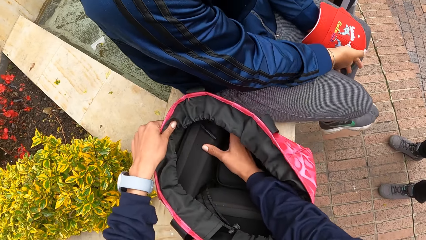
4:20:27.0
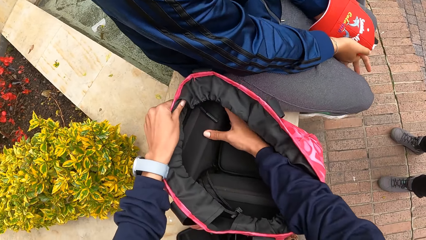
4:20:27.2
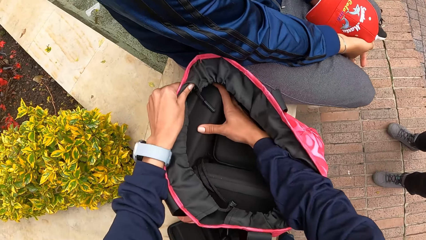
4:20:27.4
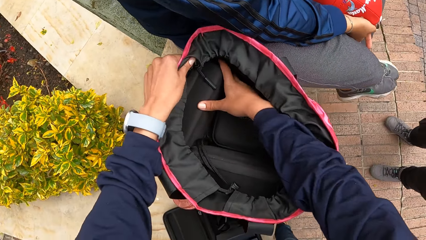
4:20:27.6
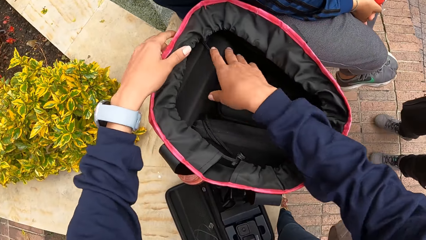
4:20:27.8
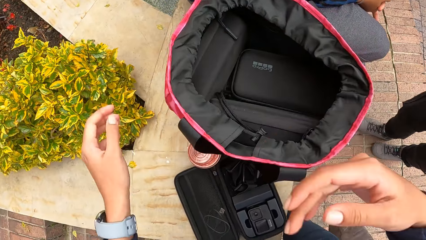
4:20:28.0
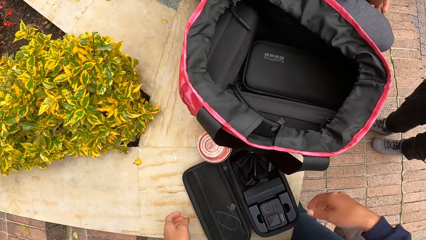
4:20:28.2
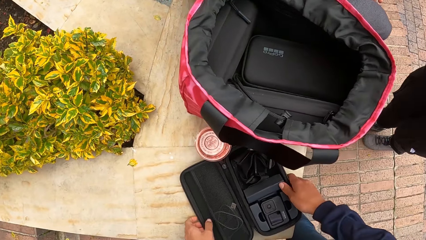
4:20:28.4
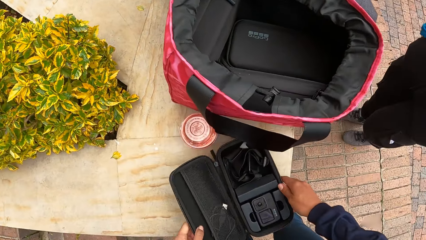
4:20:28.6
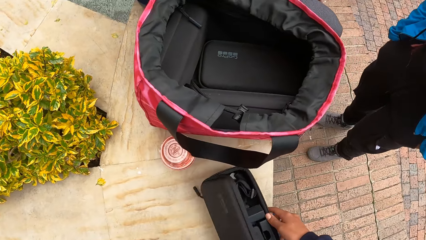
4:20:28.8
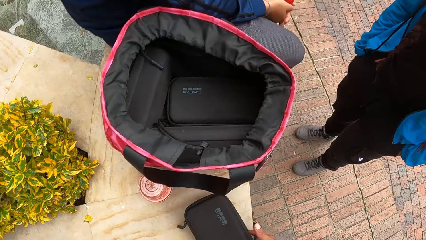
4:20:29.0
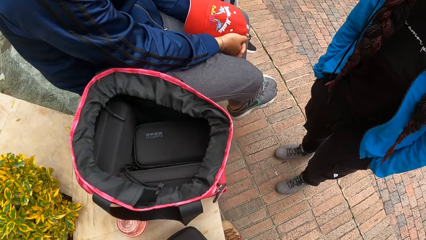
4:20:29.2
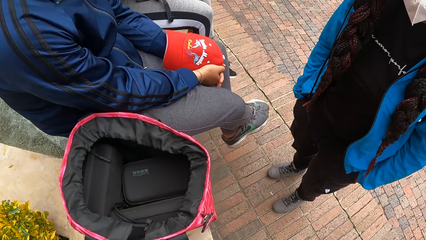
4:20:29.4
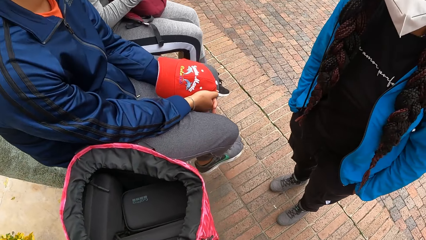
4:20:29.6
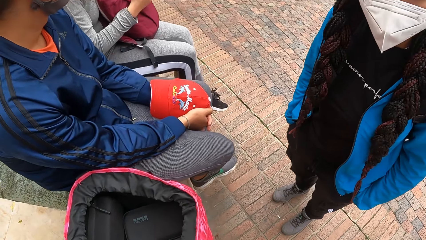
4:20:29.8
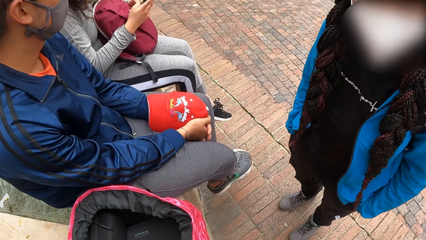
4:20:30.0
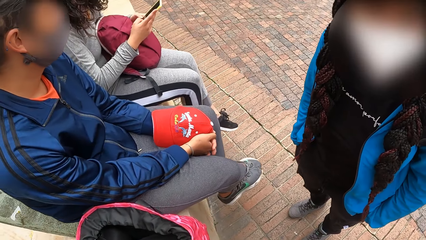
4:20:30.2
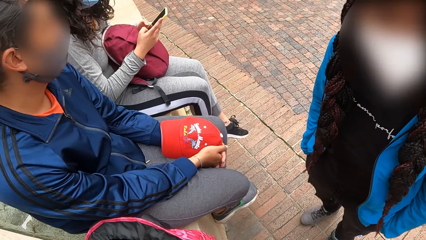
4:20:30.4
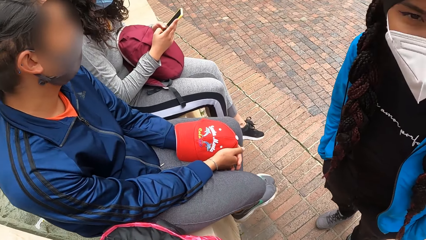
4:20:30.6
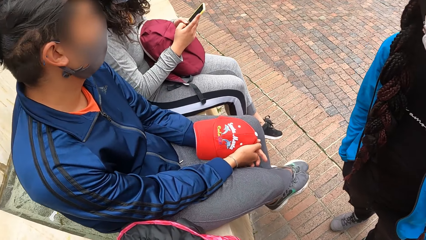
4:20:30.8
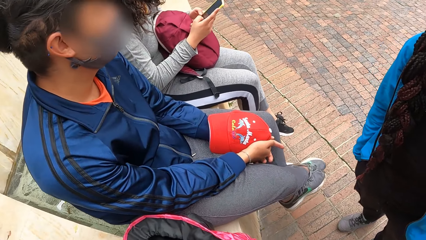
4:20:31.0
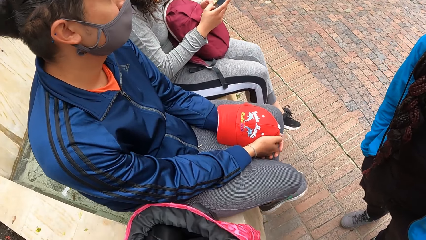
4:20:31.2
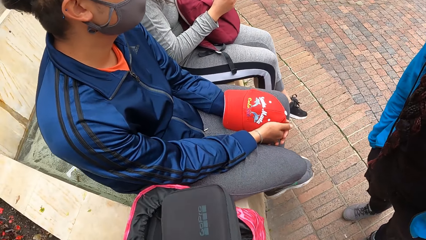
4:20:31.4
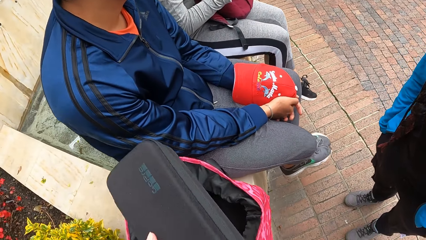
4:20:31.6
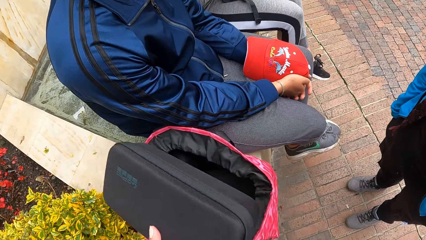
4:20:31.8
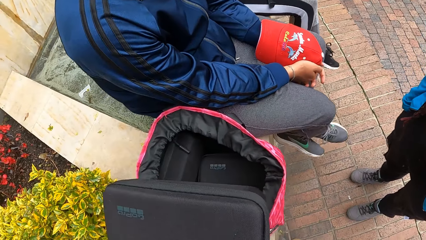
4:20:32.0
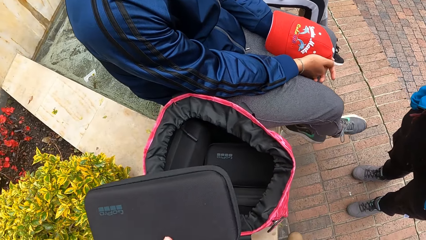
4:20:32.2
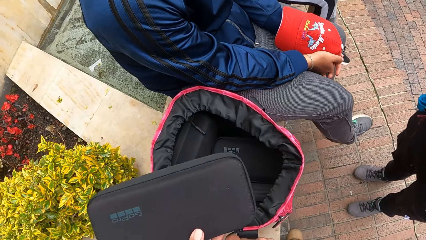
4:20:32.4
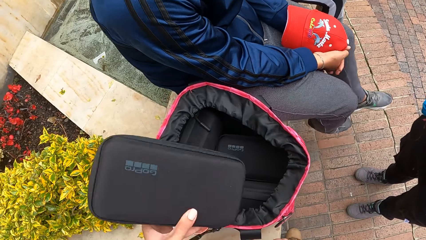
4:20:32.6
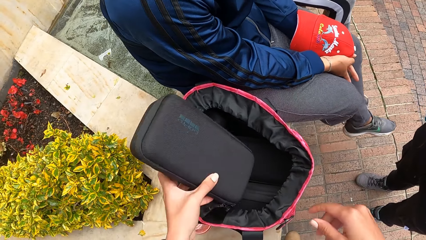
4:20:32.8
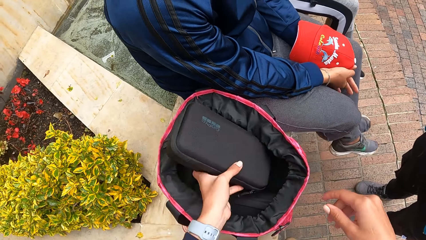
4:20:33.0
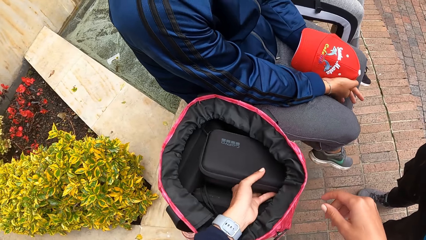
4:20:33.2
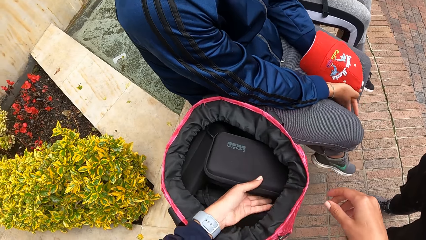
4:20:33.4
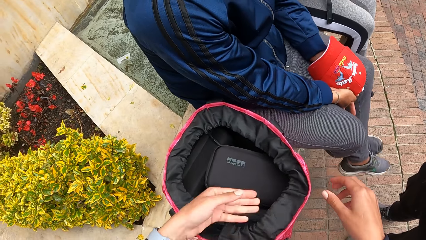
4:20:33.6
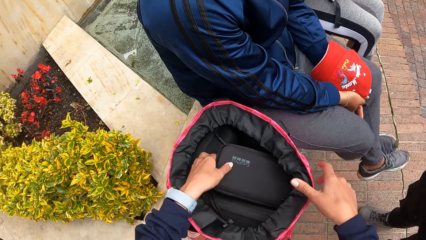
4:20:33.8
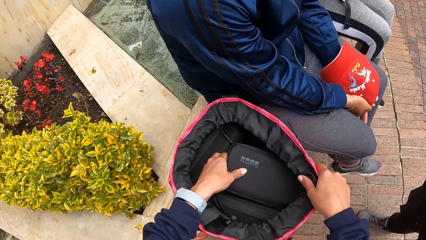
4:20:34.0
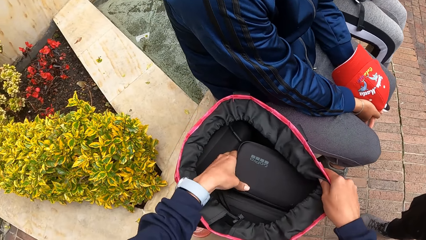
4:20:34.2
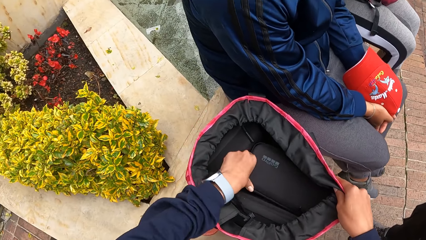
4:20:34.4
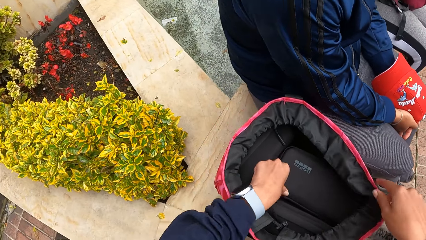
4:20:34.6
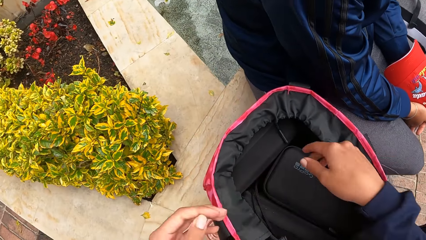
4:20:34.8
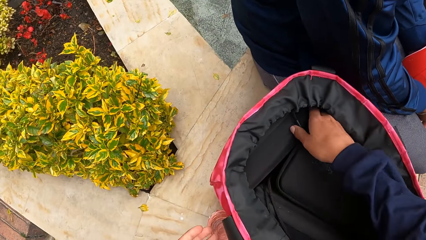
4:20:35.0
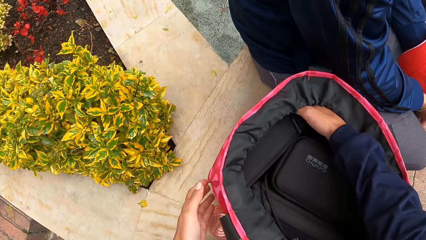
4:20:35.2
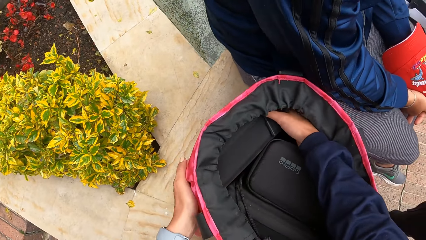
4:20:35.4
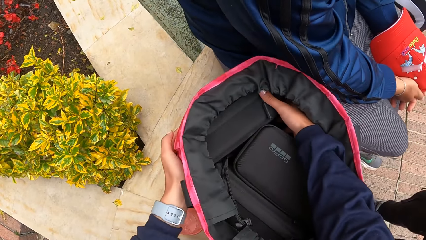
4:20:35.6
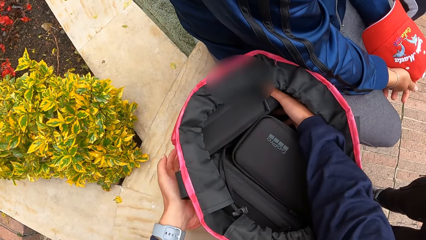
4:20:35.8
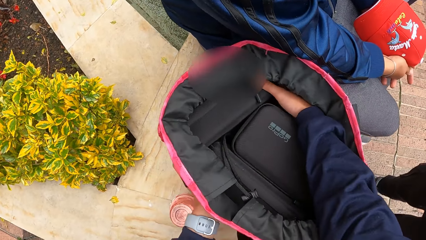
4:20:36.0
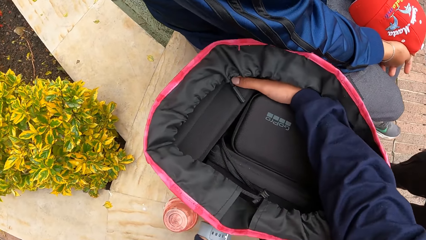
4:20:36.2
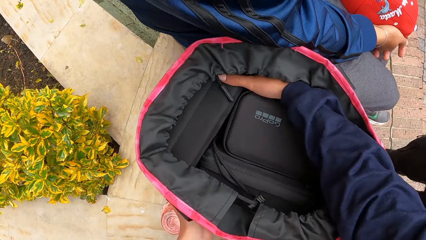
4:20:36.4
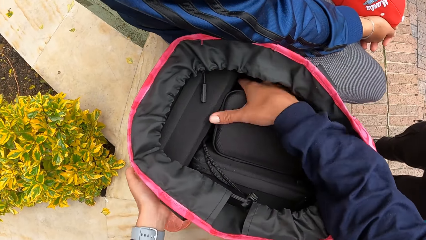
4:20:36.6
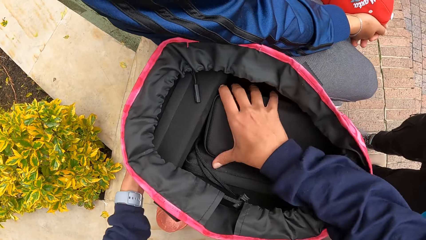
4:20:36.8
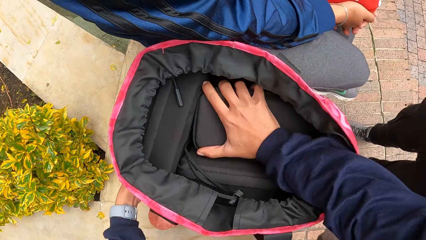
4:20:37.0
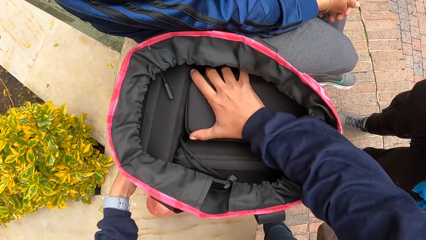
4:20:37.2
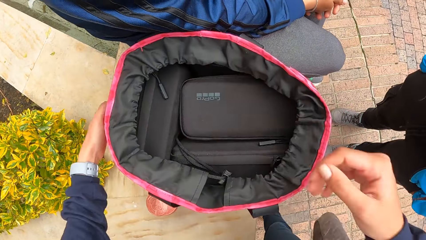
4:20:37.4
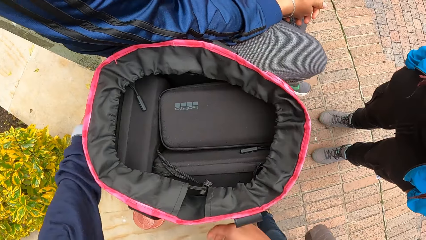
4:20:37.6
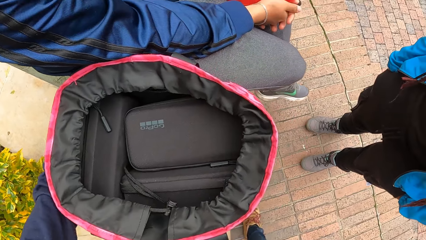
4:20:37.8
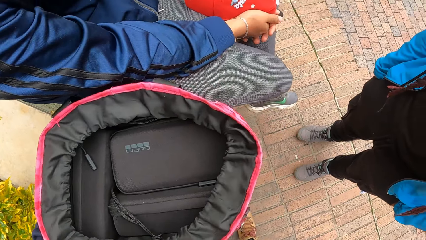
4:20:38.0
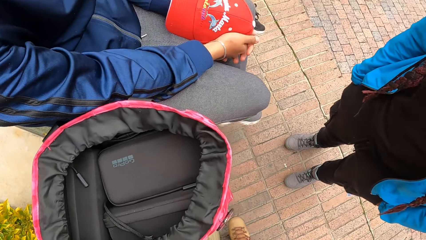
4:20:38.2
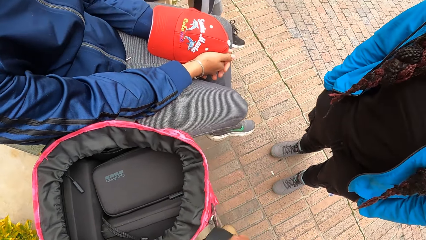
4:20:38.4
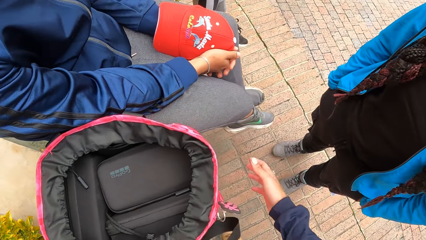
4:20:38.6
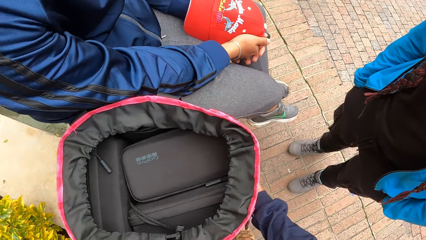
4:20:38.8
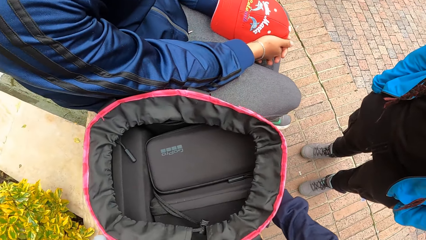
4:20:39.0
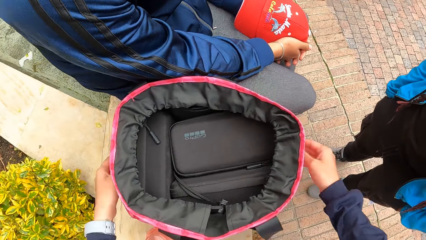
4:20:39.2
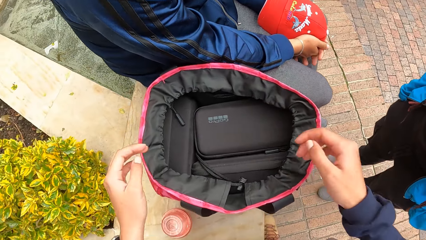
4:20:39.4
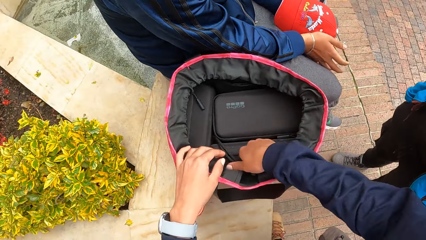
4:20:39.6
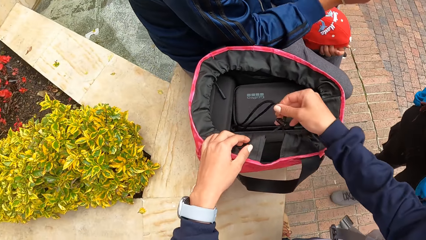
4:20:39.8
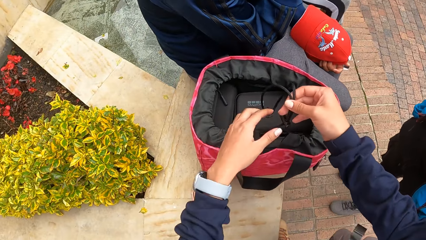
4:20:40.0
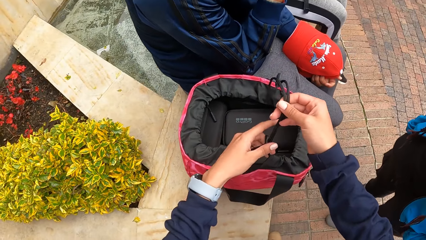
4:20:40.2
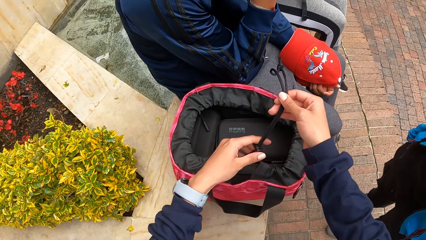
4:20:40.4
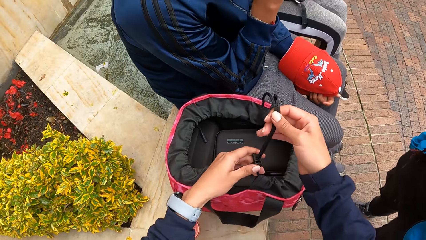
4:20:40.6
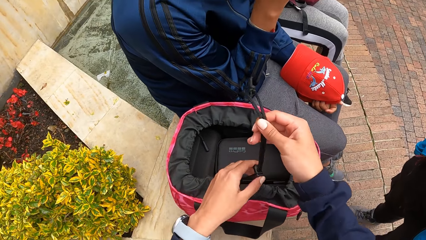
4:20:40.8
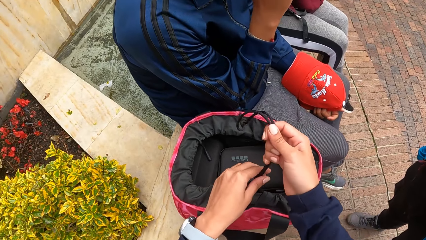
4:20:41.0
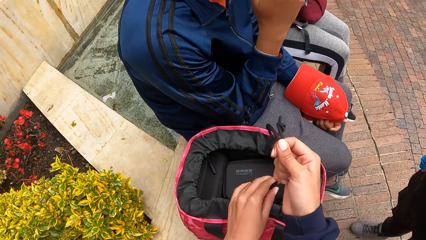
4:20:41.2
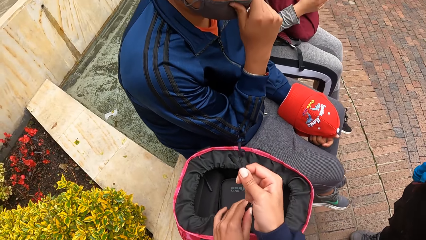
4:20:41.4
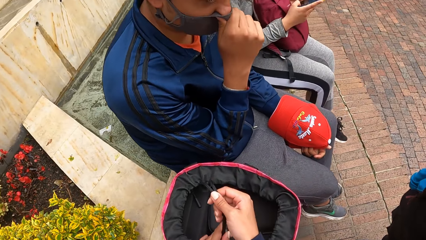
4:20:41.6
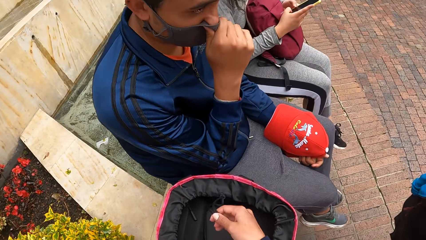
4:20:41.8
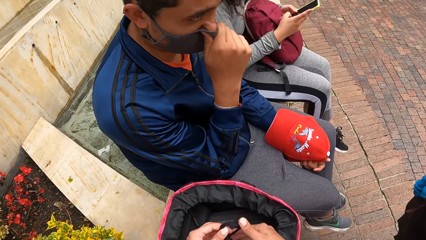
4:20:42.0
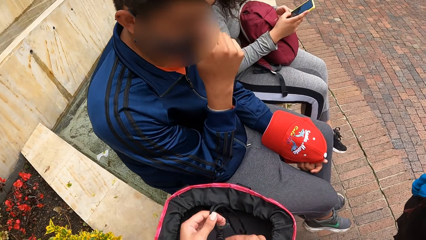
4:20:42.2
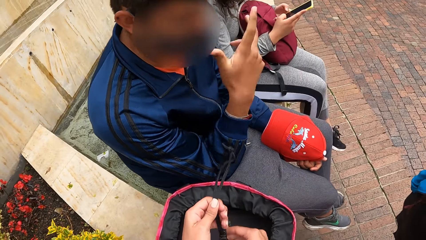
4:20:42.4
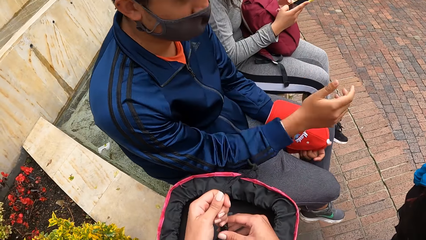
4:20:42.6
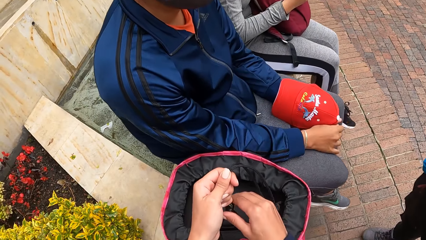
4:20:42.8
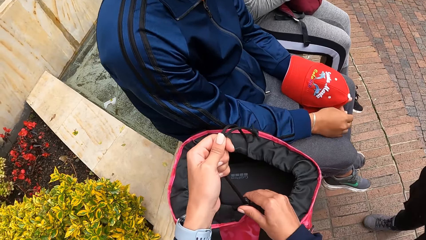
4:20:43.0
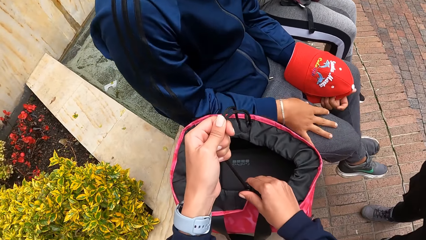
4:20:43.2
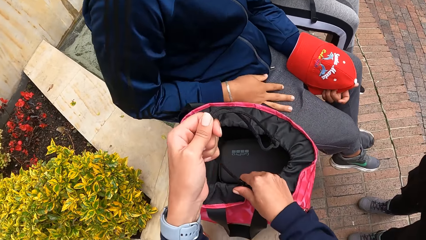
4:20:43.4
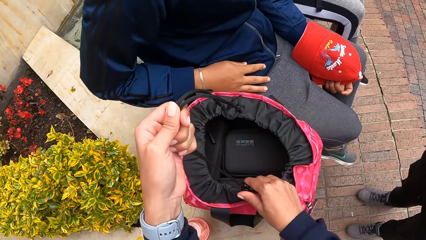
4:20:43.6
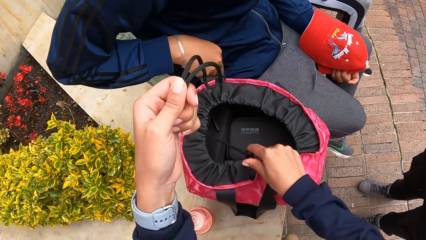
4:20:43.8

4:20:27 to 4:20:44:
The camera wearer covers the camera bag on the concrete with her left hand. The woman operates the phone with both hands. The camera wearer puts the camera bag in her left hand in the red bag on the concrete. She holds the pink bag on the concrete with her right hand. She presses the camera bag in the pink bag on the concrete with her left hand. She arranges the pink bag on the concrete with both hands. She pulls the sling of the pink bag on the concrete with both hands. She closes the bag.
